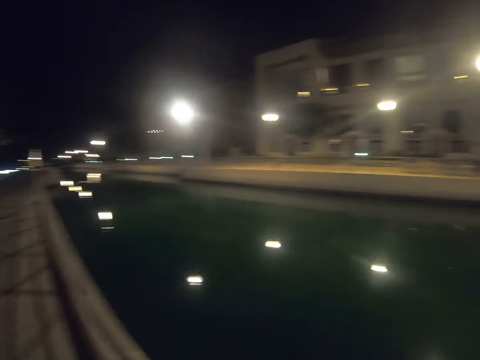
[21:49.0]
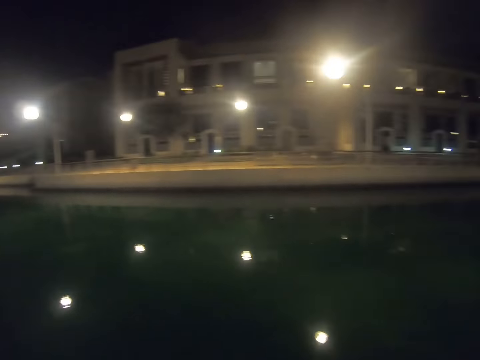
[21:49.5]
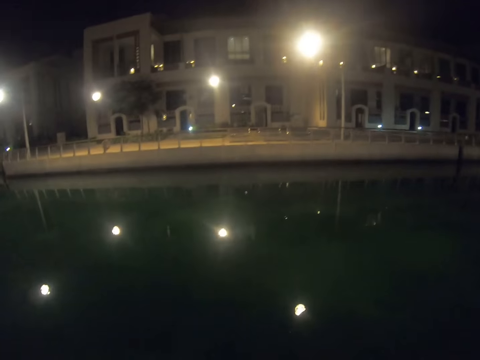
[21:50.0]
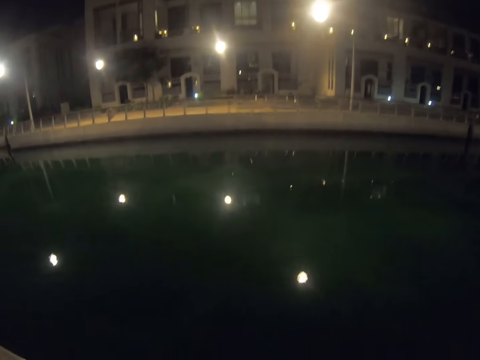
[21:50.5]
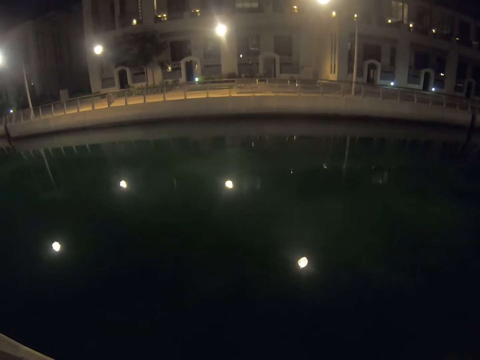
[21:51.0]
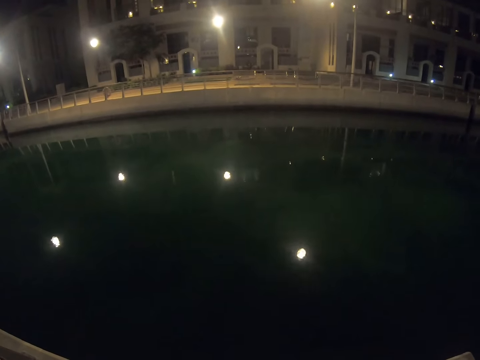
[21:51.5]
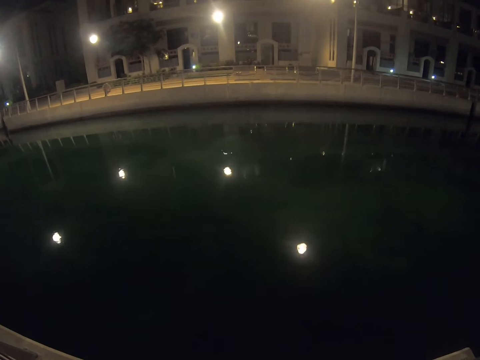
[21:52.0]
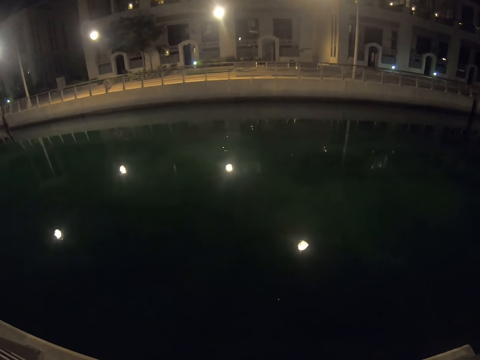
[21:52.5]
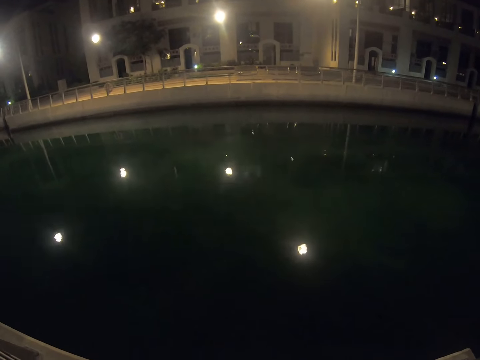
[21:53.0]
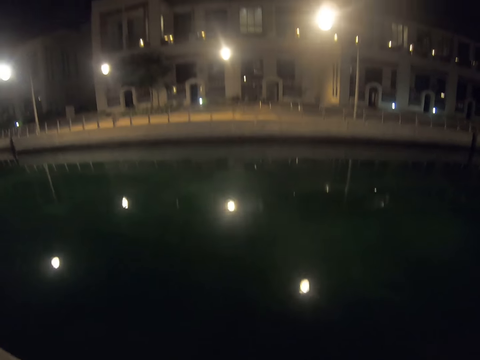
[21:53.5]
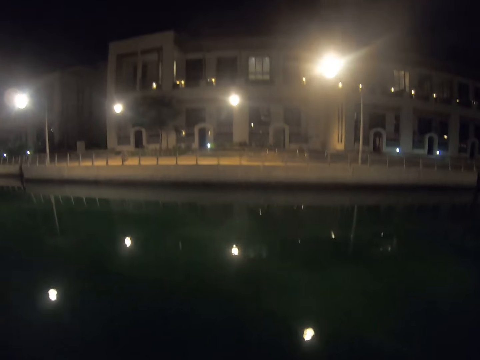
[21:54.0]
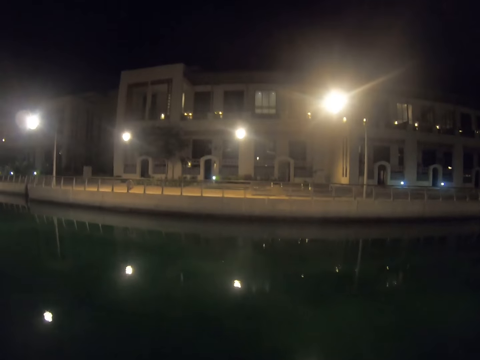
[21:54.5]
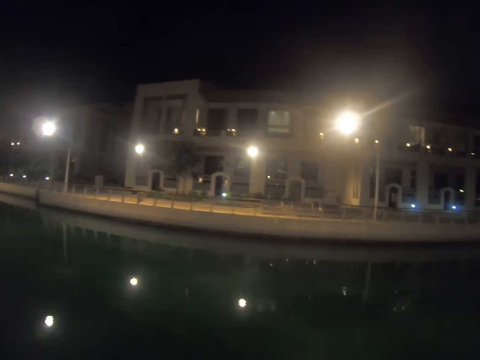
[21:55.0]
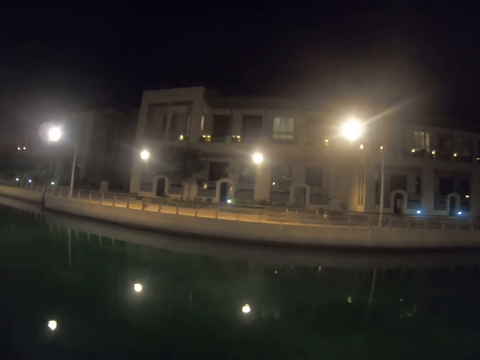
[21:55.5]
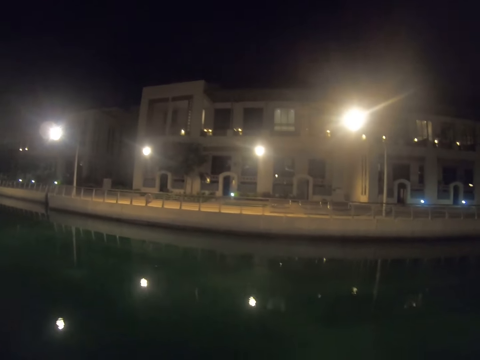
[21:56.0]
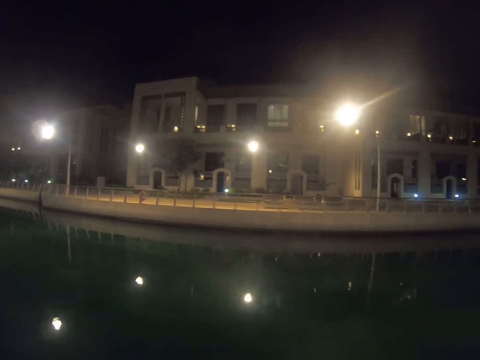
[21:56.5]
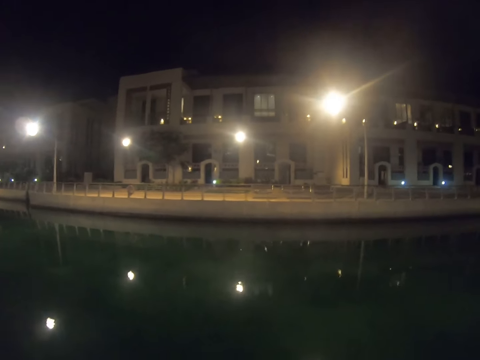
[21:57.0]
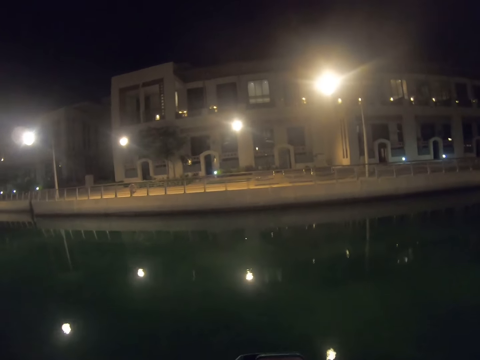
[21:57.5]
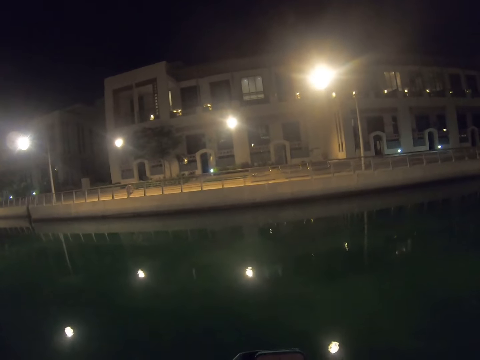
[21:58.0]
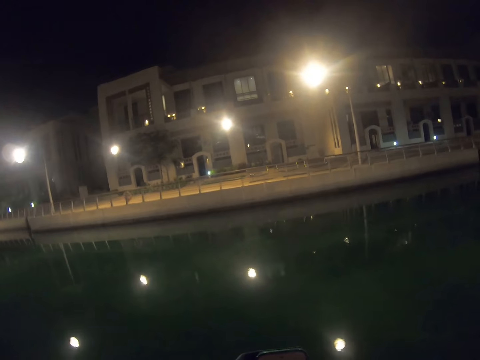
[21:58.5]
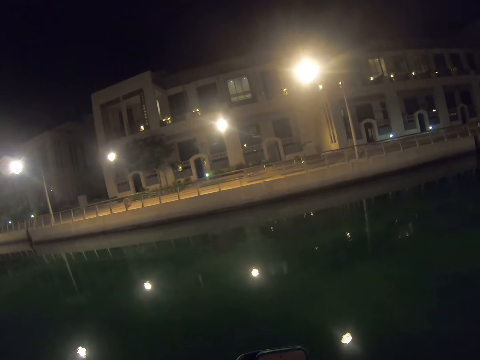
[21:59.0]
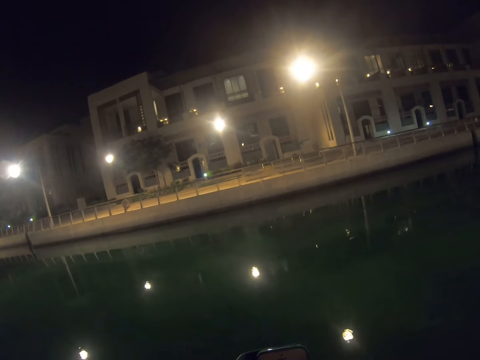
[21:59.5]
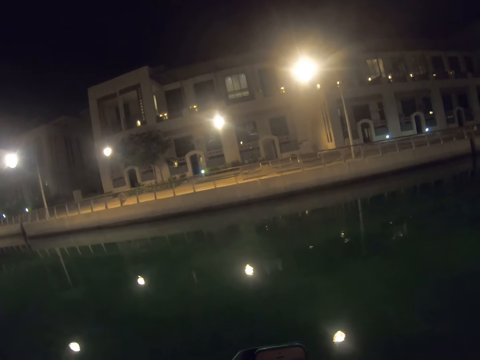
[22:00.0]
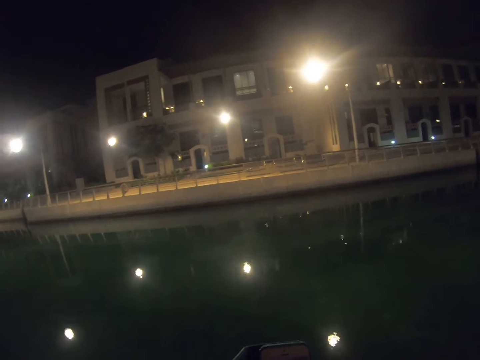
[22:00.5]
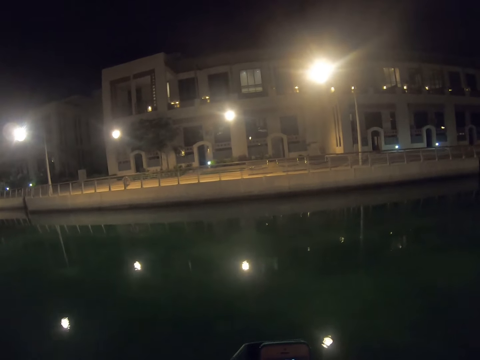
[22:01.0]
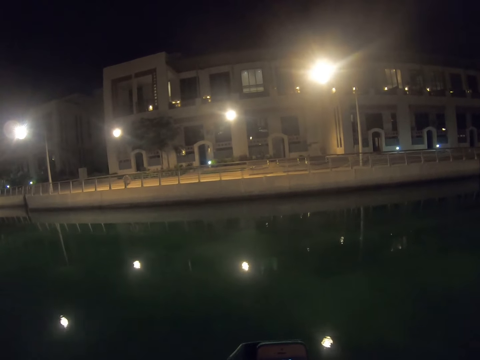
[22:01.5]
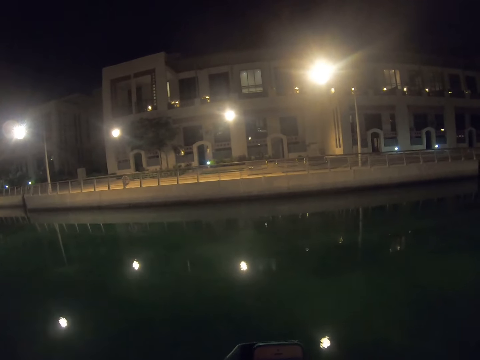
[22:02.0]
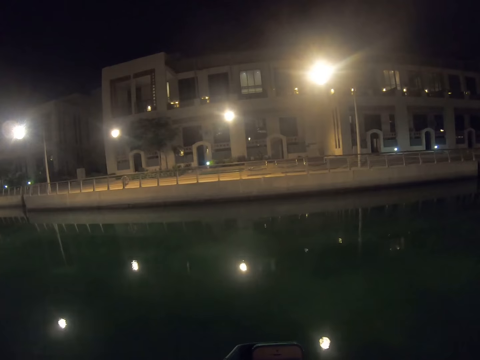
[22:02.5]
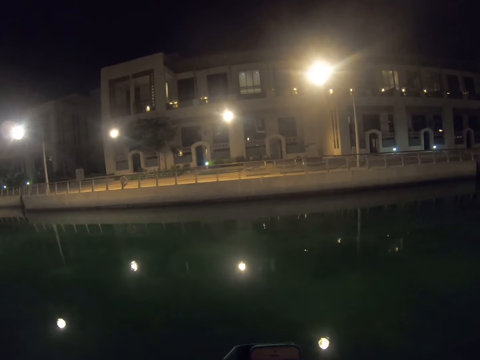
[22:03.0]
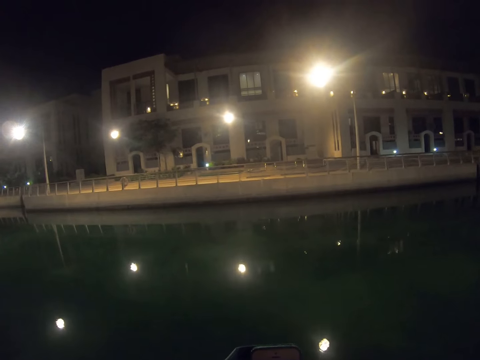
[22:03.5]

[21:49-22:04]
The camera wearer holds a cellphone. They gaze at the waterway.

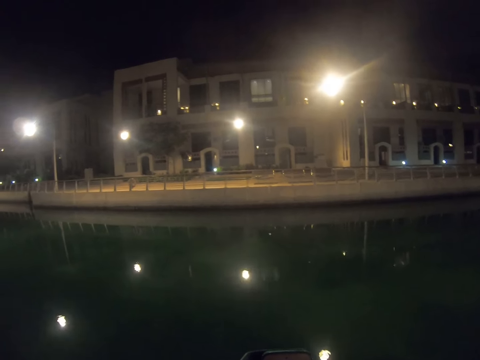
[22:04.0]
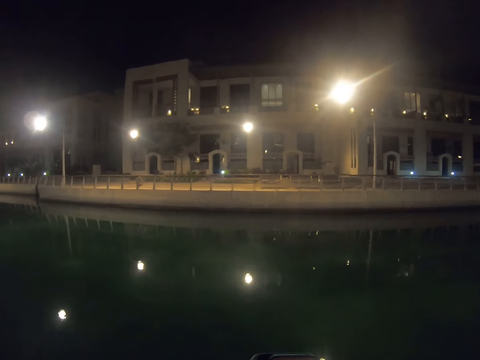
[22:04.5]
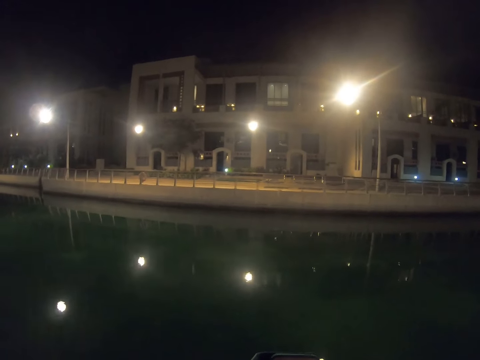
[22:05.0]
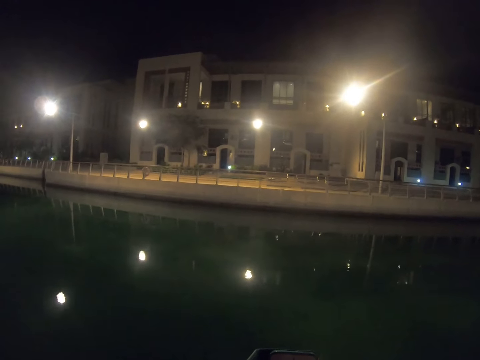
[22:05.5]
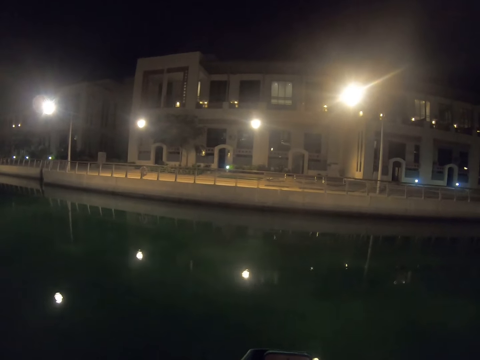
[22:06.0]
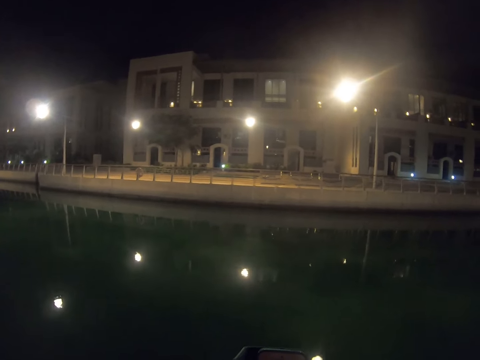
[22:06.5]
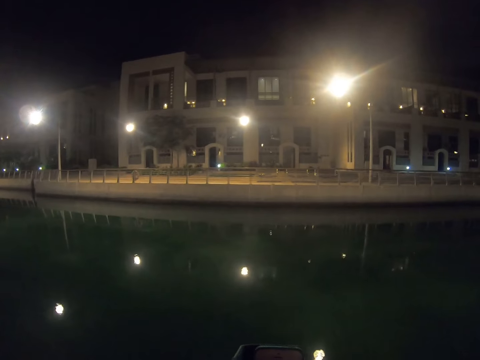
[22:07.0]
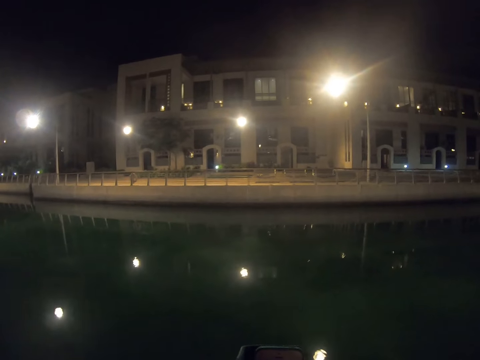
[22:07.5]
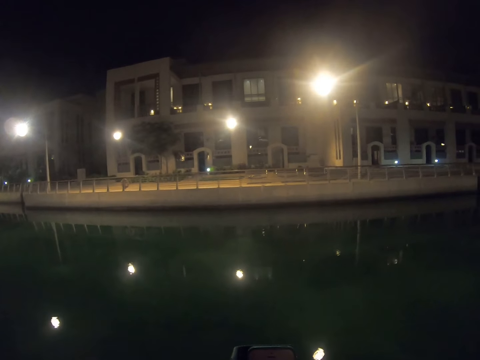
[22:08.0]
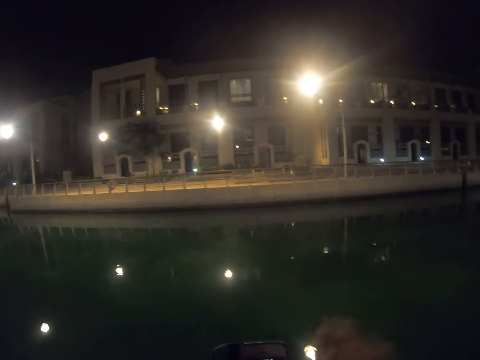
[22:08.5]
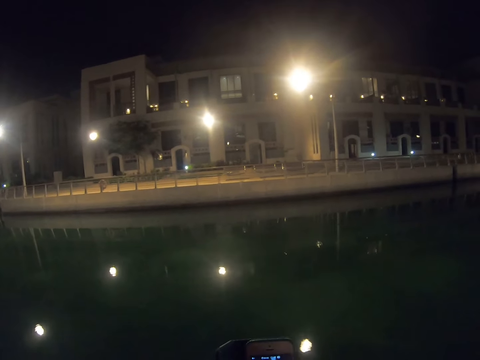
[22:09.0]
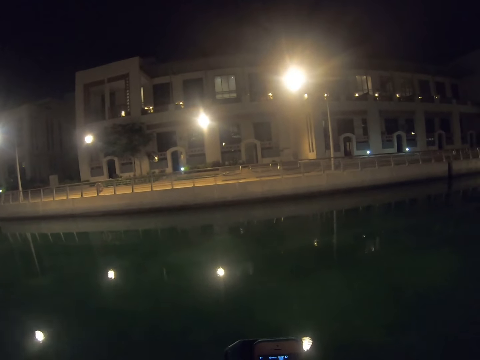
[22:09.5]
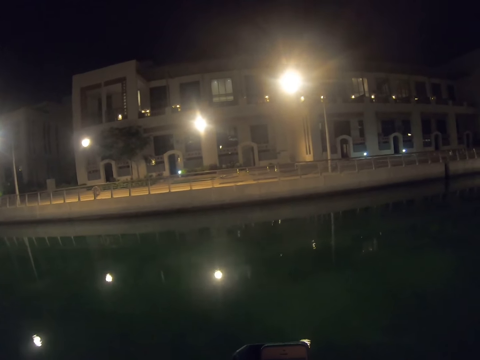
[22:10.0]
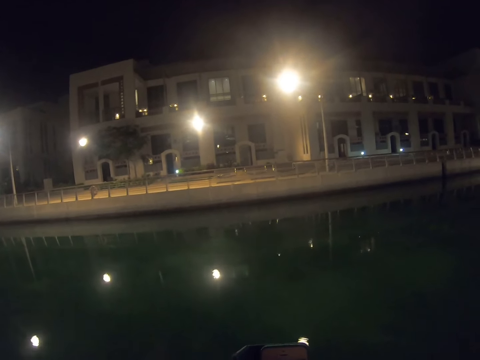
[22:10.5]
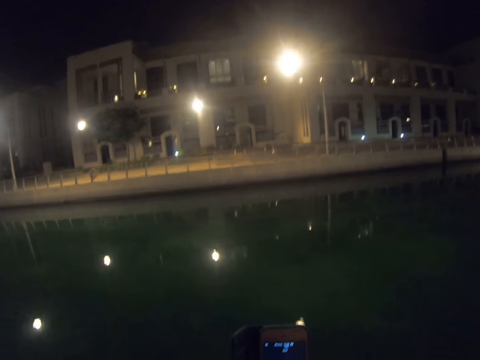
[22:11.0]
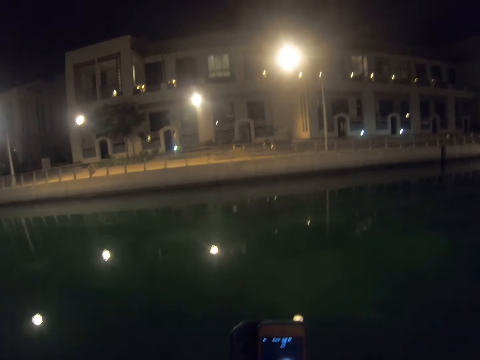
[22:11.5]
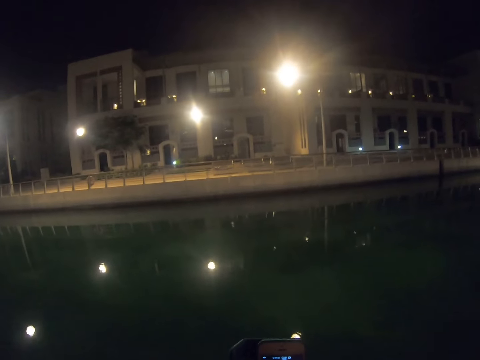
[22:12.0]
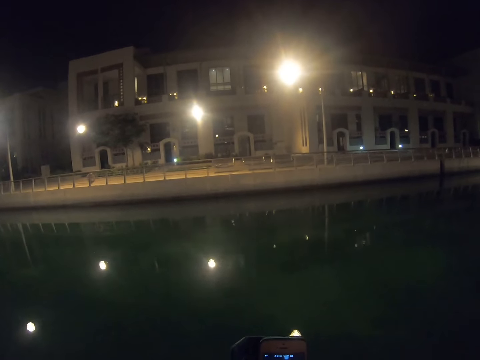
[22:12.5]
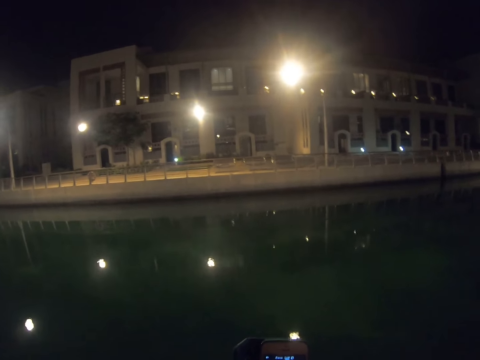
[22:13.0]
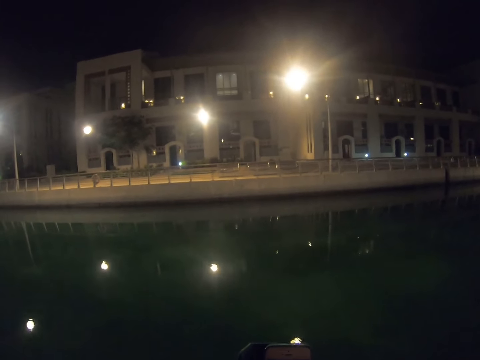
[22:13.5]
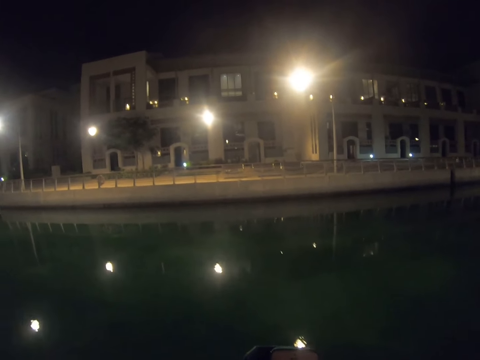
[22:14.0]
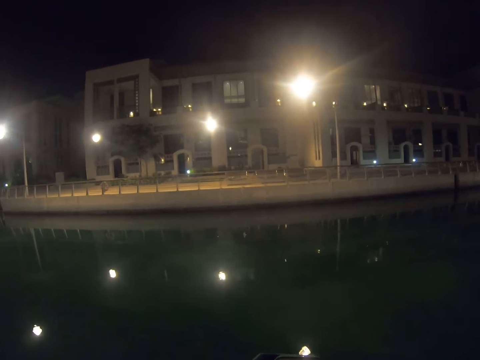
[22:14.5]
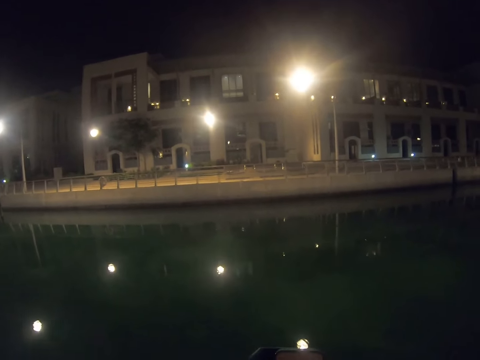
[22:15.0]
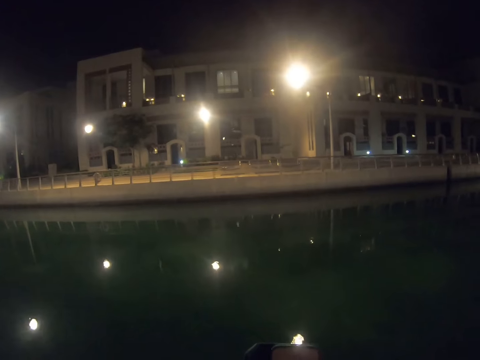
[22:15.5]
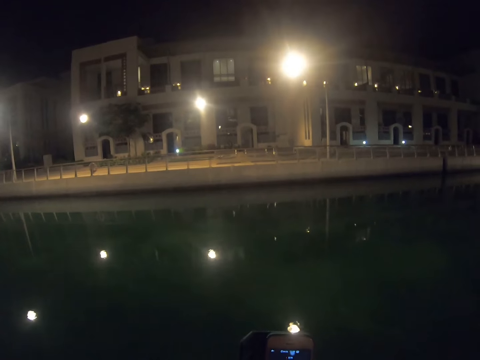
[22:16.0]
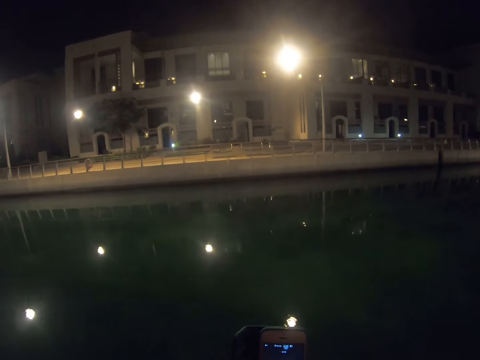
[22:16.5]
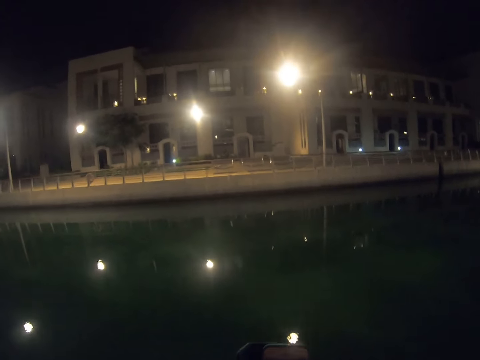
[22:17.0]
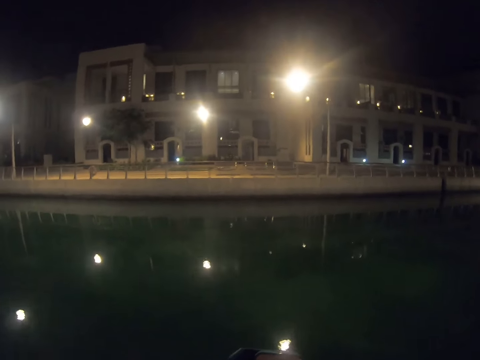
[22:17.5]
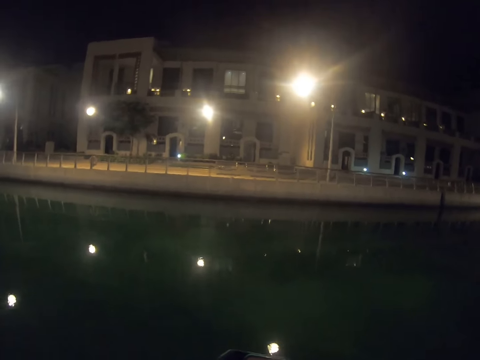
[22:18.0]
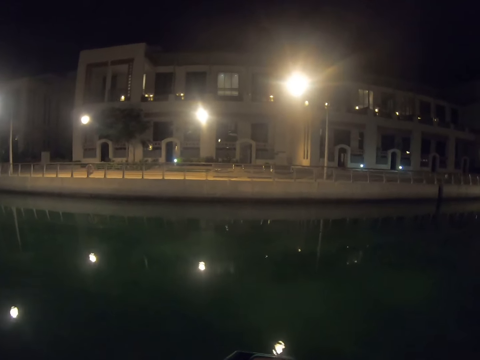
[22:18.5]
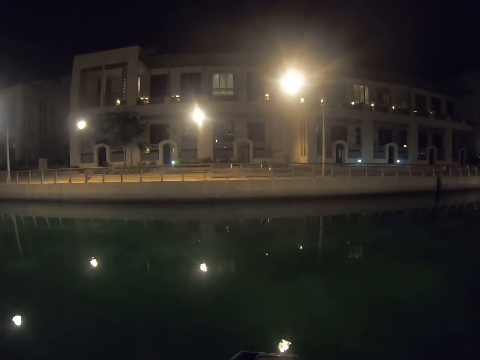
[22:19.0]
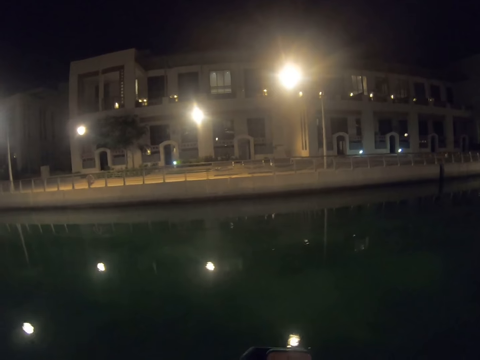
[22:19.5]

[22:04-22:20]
The camera wearer moves the hand. They use the phone.
